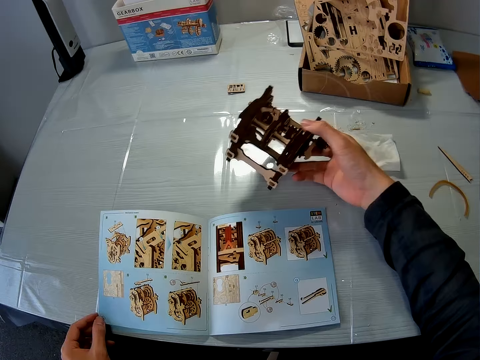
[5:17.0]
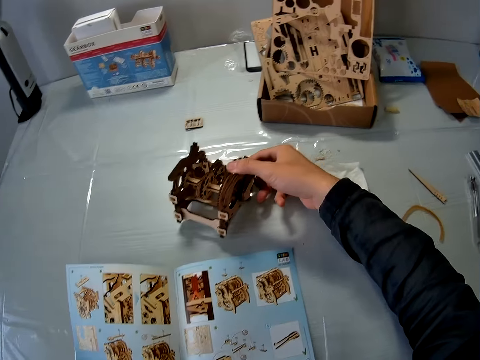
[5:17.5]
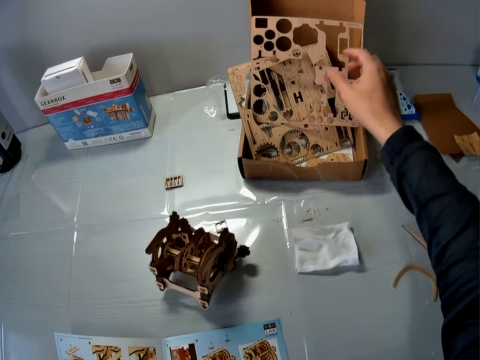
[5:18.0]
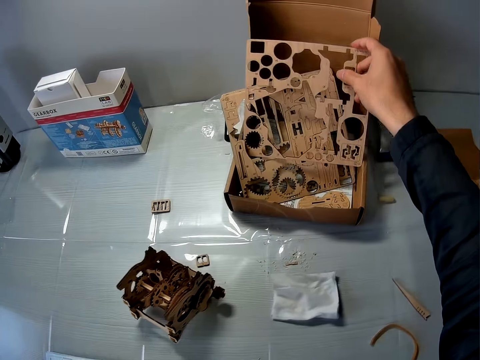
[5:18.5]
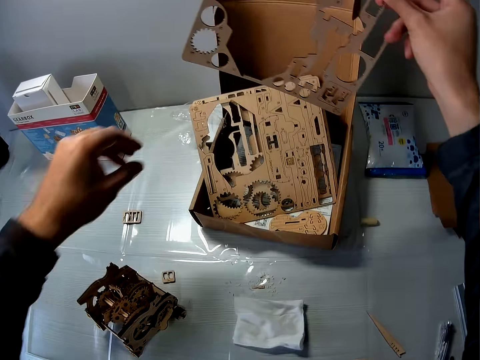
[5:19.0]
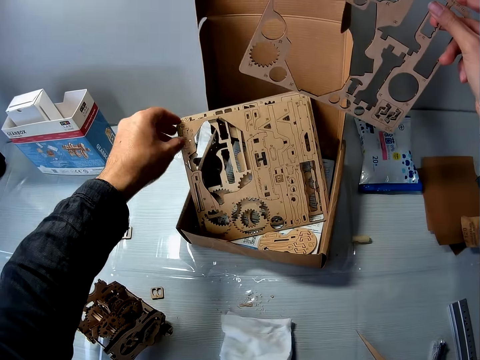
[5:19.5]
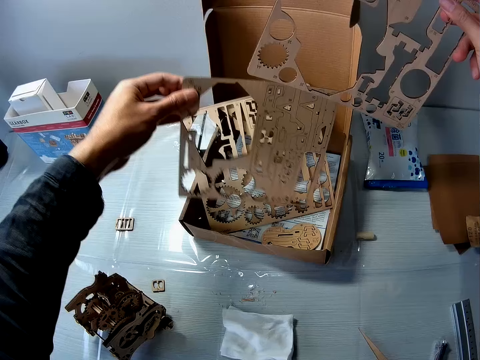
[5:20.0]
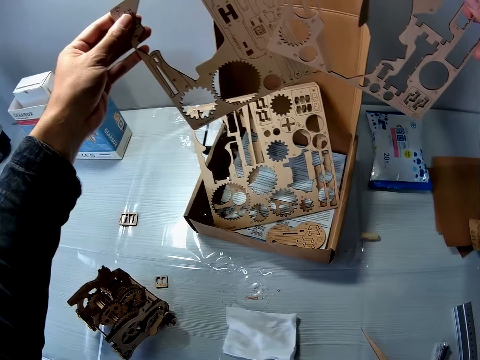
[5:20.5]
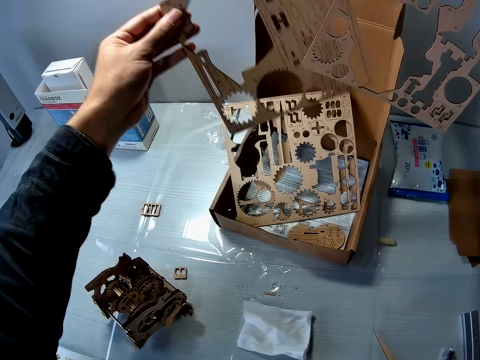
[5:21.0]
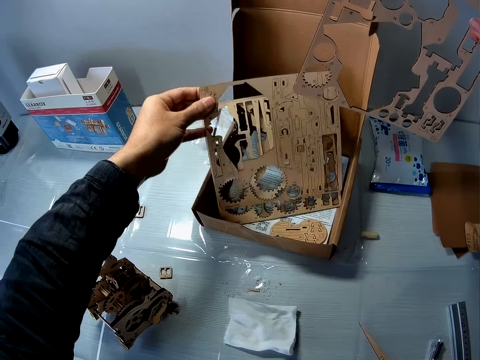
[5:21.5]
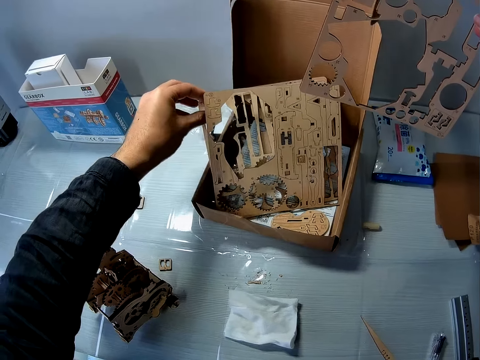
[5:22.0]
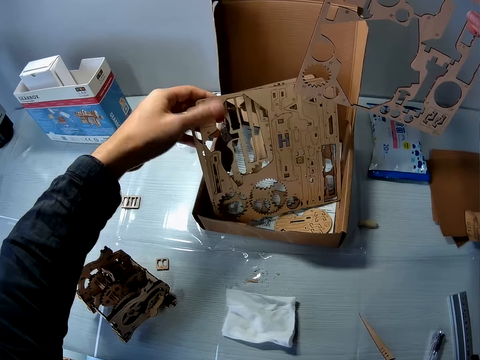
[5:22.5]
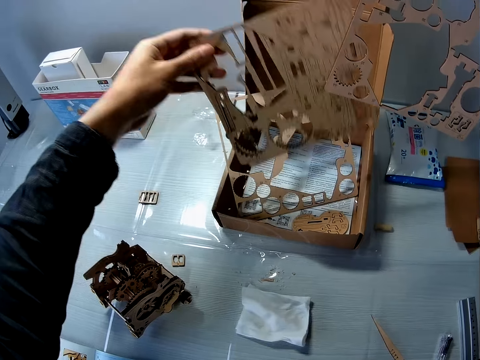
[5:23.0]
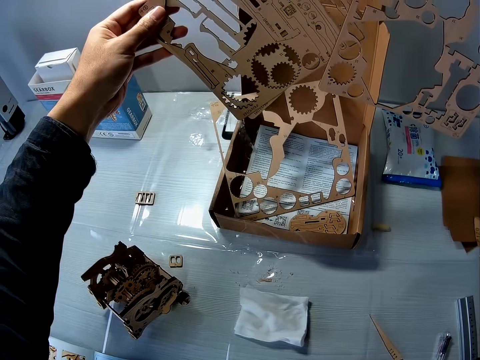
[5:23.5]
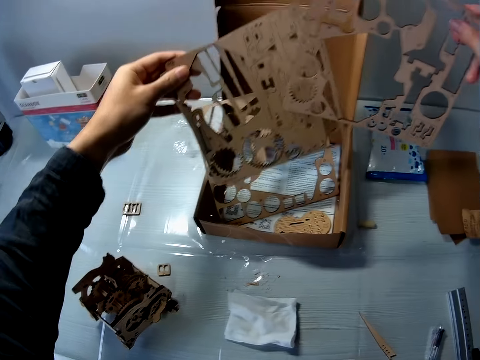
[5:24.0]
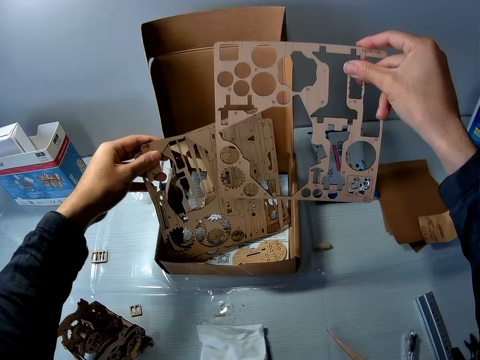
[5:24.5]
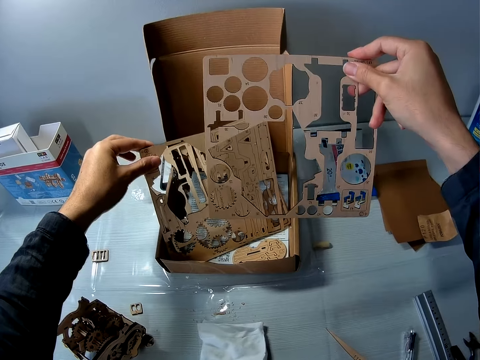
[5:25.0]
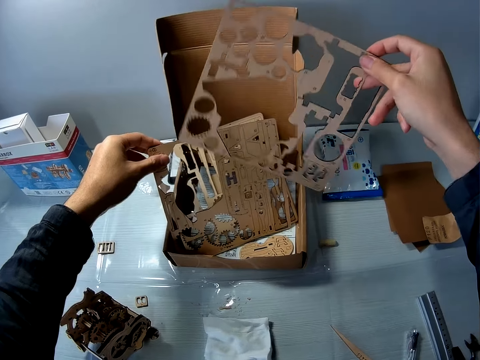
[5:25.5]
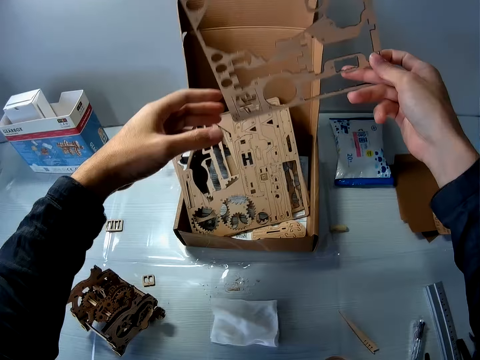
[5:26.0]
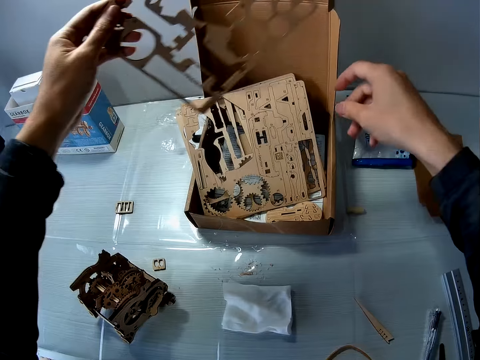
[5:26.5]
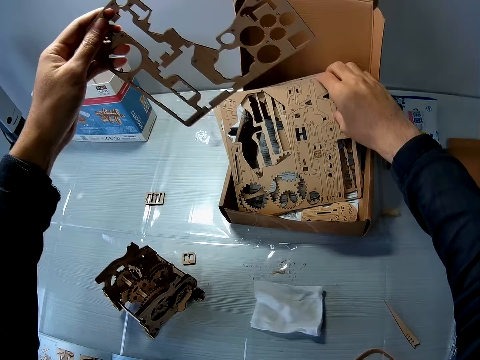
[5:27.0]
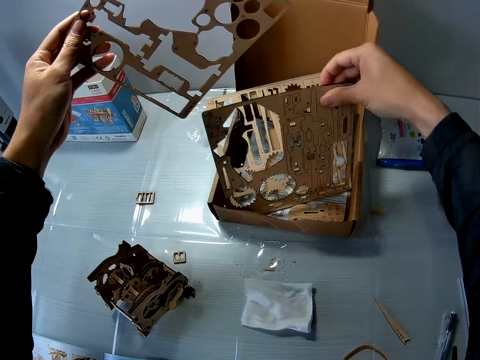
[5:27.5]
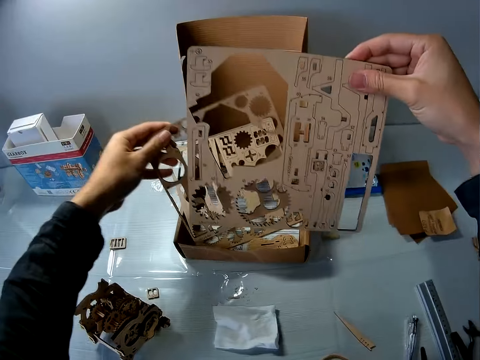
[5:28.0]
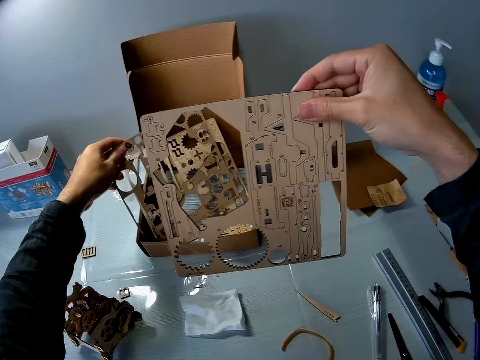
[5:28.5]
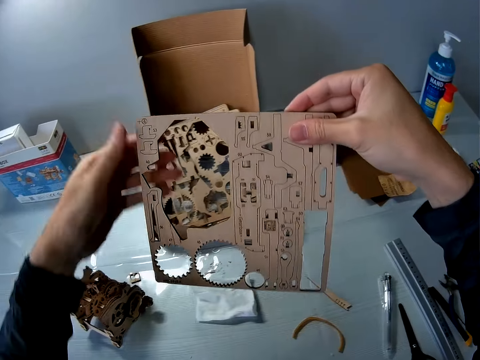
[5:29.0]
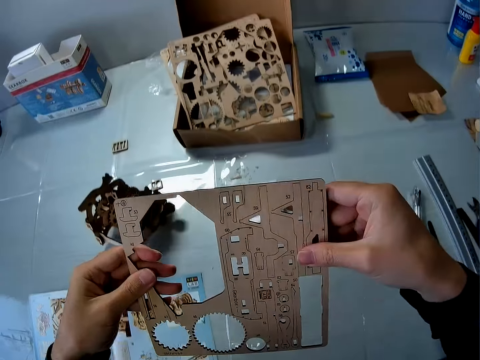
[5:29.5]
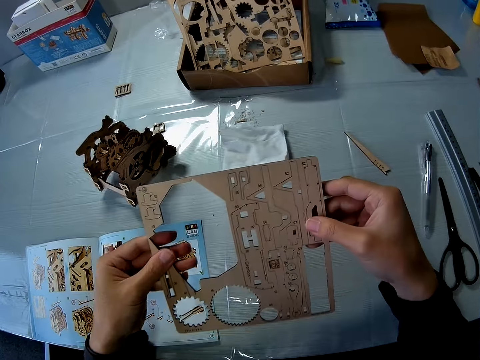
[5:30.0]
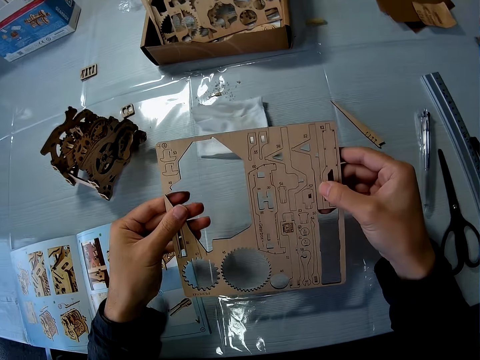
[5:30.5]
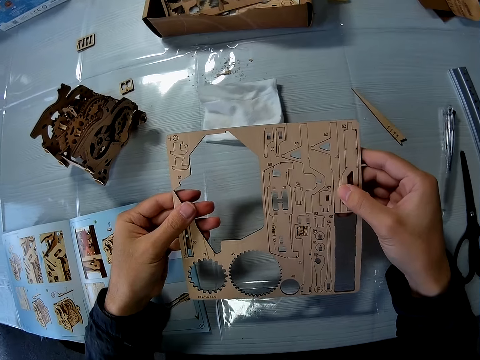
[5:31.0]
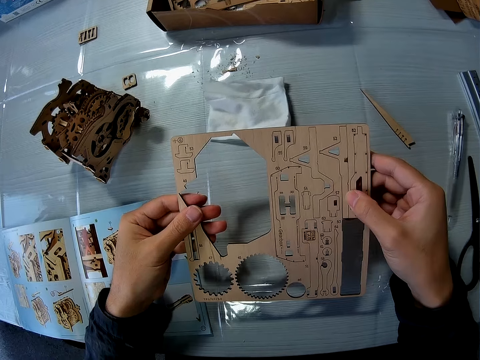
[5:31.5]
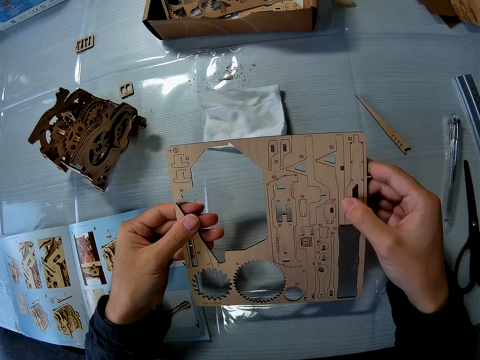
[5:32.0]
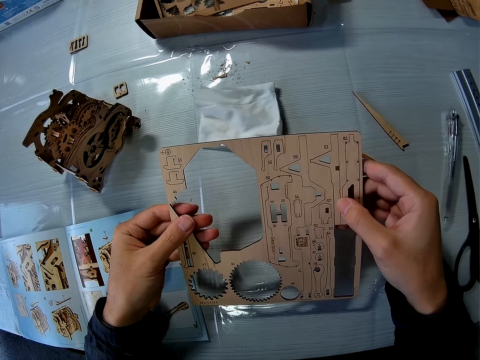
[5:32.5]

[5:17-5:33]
The camera wearer drops the wooden mechanical model on the table. He picks up a sheet or stem gear cardboard in the carton on the table with his right hand. He holds the stem gear cardboard. He picks up a sheet in the carton on the table with his left hand. He holds the stem gear cardboard. He drops the sheet in the carton on the table with his left hand. He picks up the sheet in the carton on the table with his left hand. He holds the stem gear cardboards. He drops the sheet in the carton on the table with his left hand. He holds the stem gear cardboard. He passes the sheet in his right hand to his left hand. He picks up the sheet in the carton on the table with his right hand. He holds the stem gear cardboard. He drops the sheet in the carton on the table with his left hand. He holds the stem gear cardboard with both hands and looks at the stem gear cardboard.

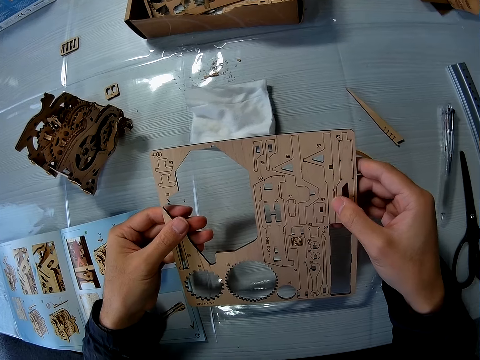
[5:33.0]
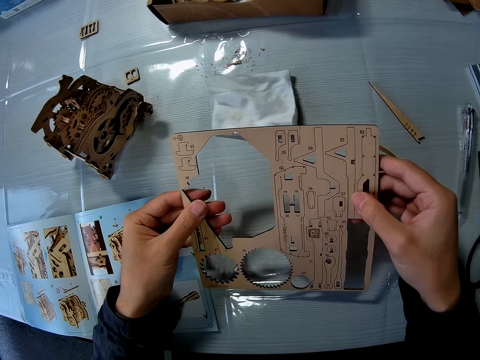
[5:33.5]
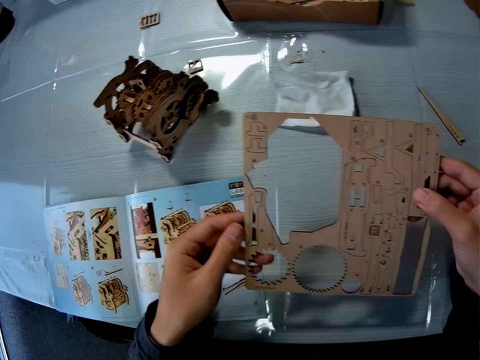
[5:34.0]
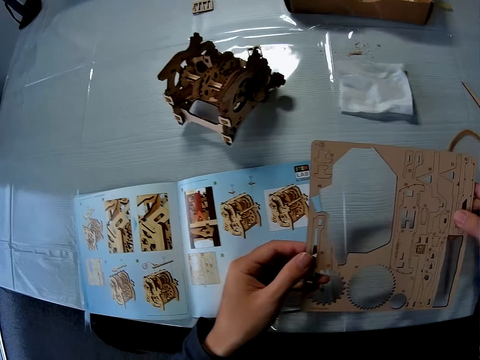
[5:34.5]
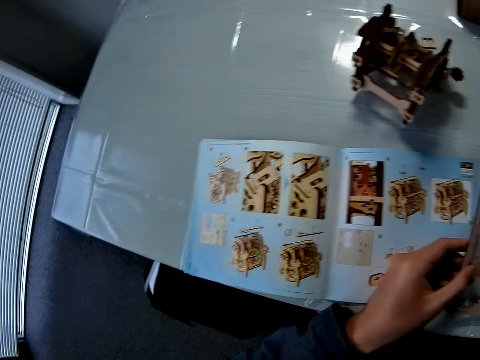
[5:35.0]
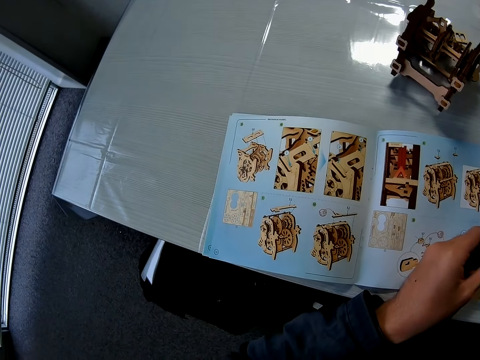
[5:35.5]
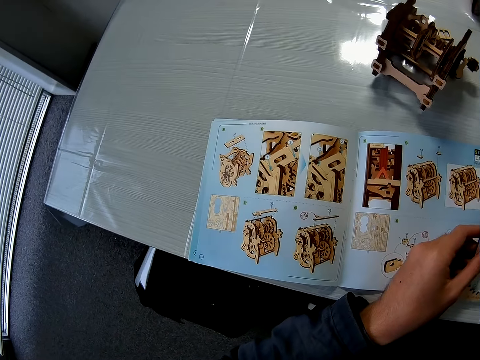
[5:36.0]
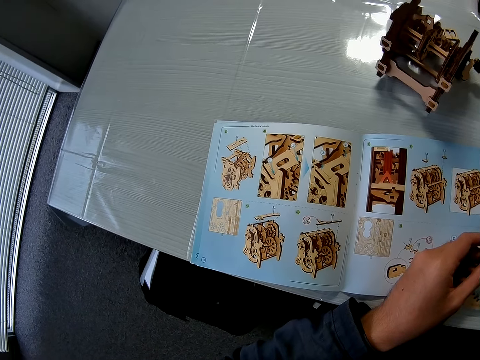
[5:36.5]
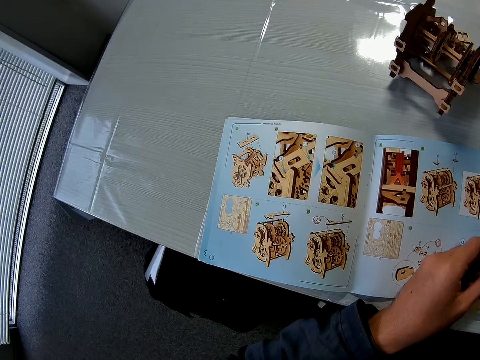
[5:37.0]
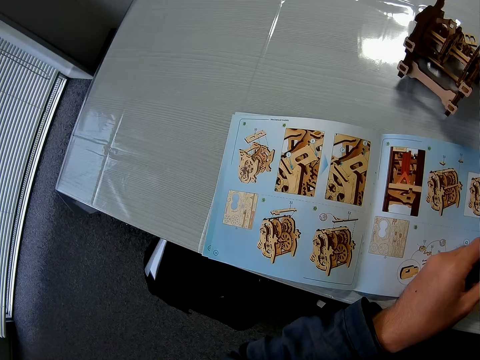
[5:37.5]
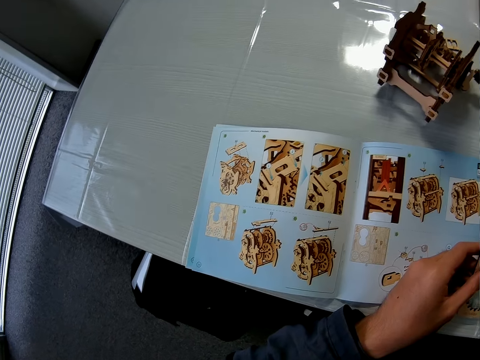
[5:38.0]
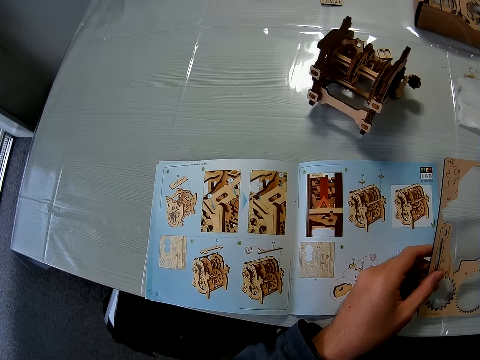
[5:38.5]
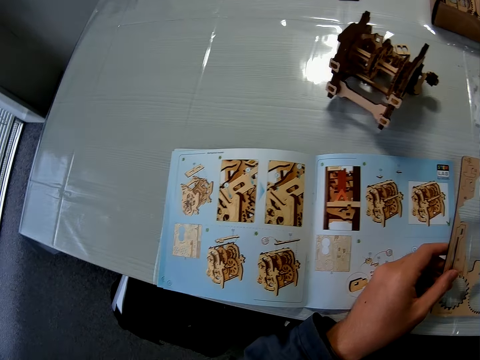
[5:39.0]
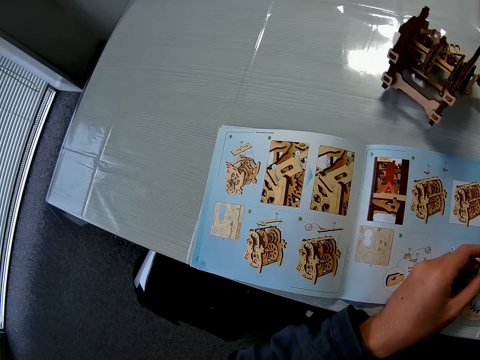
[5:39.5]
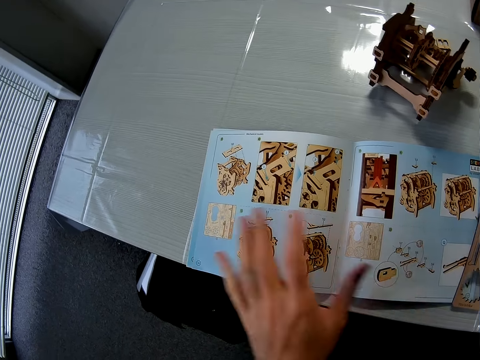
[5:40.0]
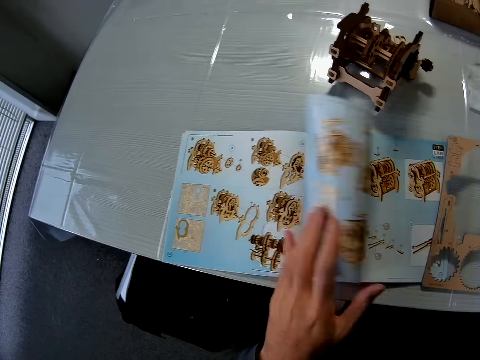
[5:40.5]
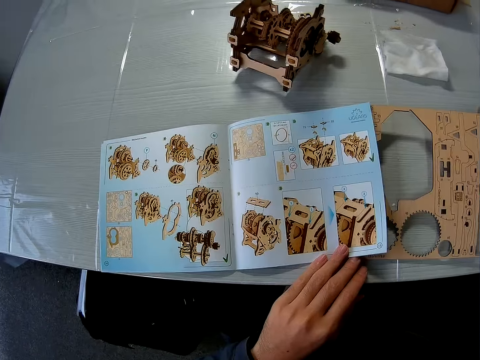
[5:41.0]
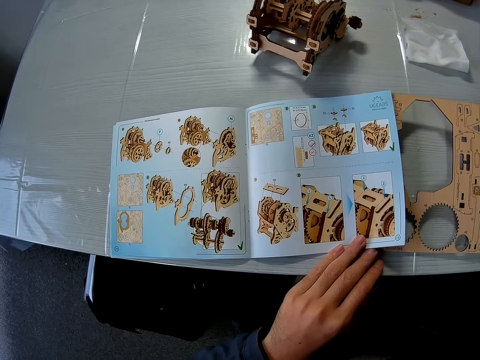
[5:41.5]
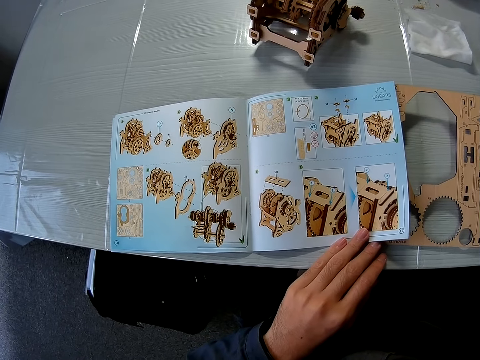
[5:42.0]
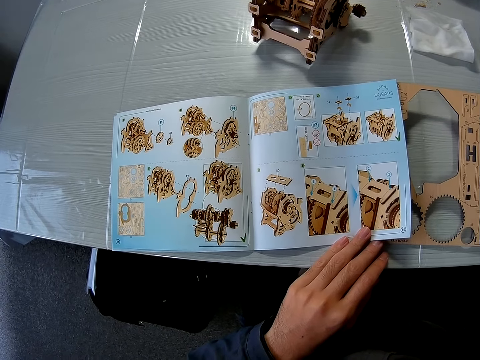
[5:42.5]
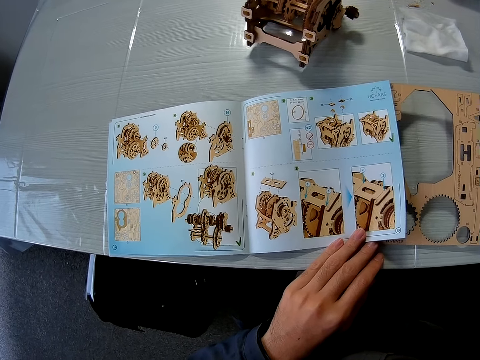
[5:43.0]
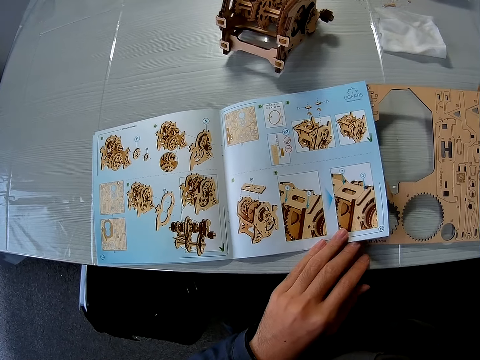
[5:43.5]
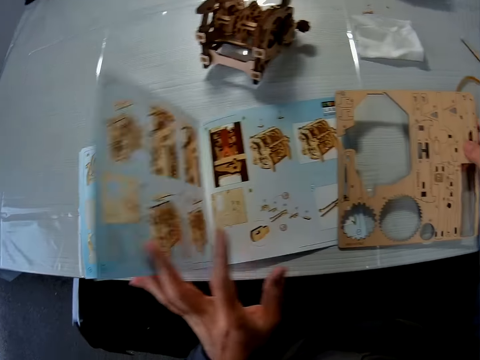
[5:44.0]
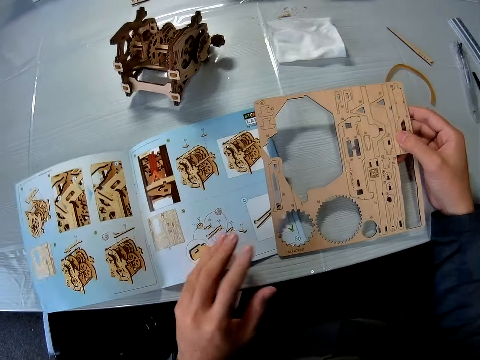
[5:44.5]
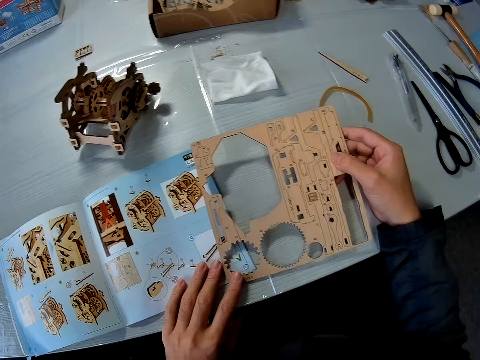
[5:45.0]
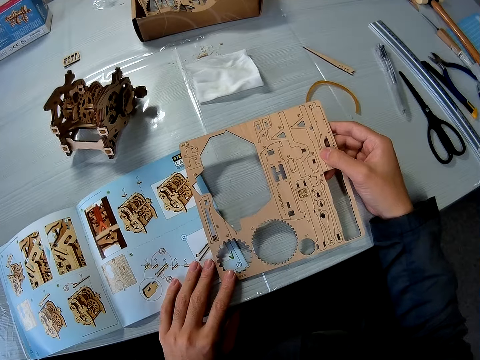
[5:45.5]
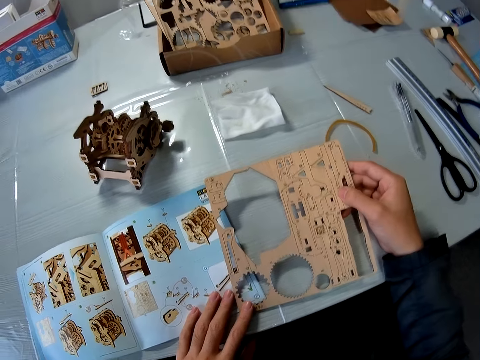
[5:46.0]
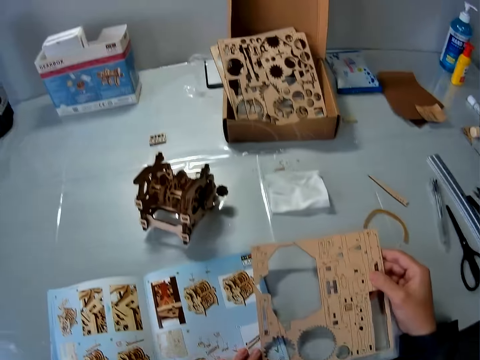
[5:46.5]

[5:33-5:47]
The camera wearer looks at the manual. They turn a page in the book on the table. They hold the manual. They turn back the page in the book on the table. They hold the manual.
